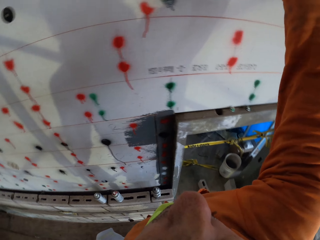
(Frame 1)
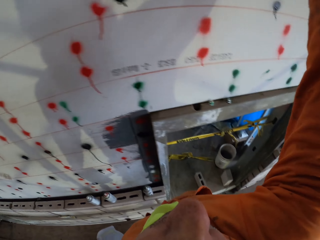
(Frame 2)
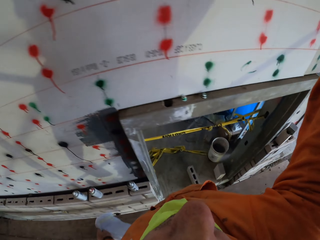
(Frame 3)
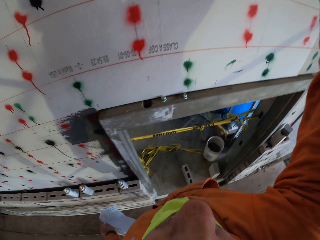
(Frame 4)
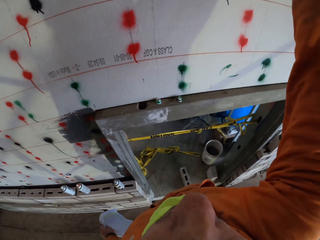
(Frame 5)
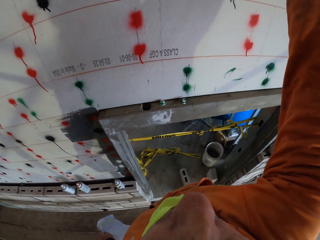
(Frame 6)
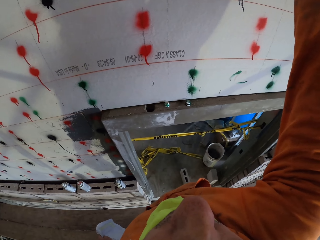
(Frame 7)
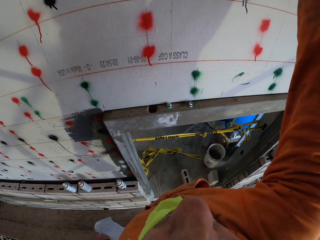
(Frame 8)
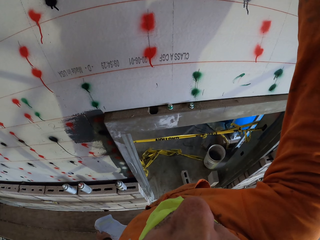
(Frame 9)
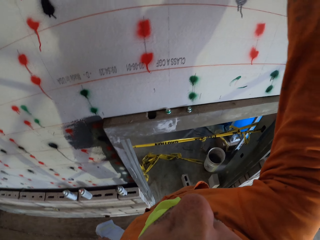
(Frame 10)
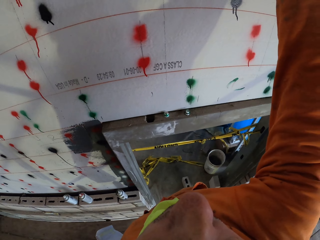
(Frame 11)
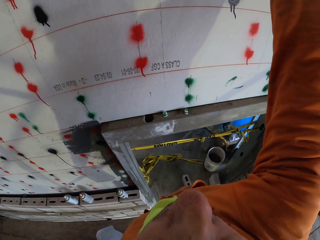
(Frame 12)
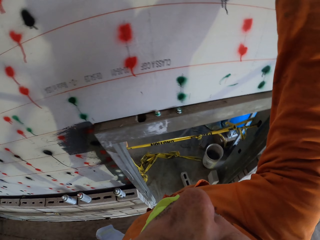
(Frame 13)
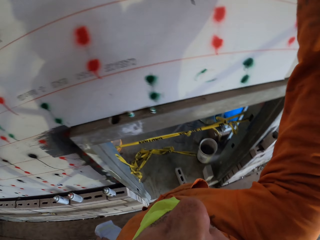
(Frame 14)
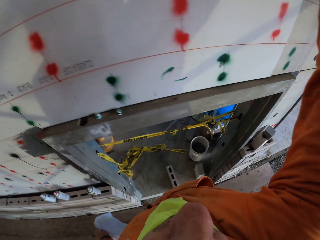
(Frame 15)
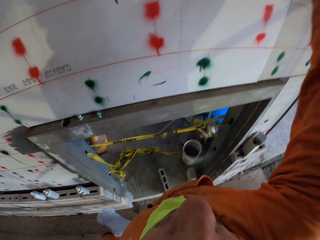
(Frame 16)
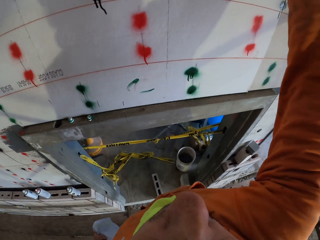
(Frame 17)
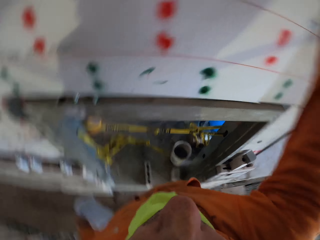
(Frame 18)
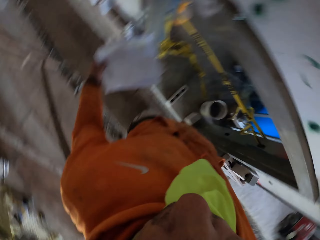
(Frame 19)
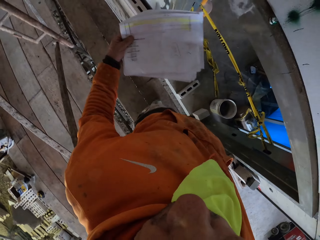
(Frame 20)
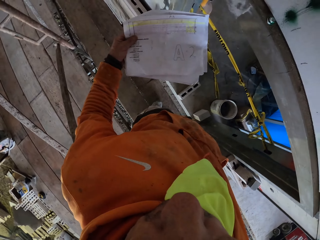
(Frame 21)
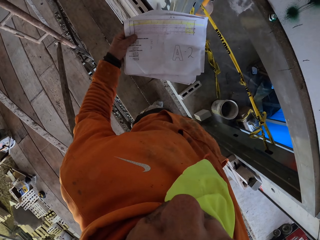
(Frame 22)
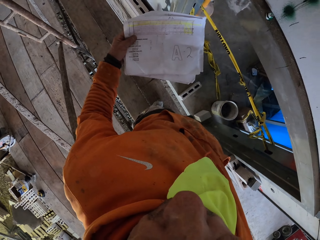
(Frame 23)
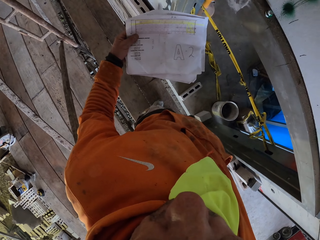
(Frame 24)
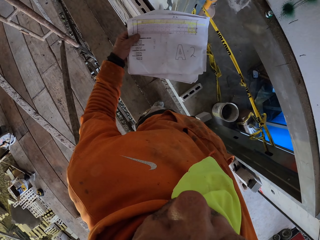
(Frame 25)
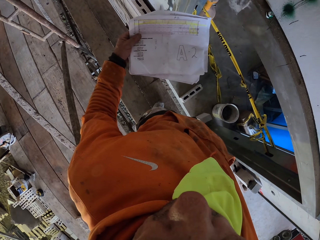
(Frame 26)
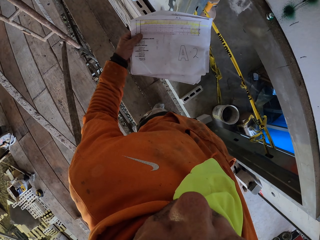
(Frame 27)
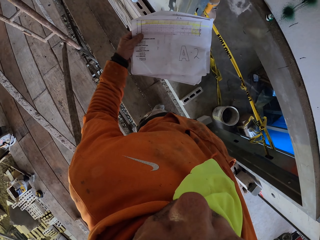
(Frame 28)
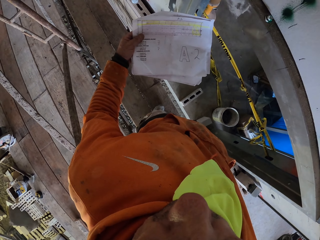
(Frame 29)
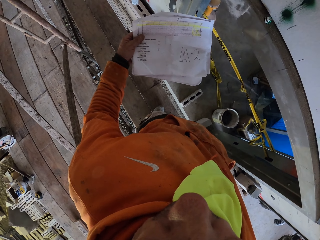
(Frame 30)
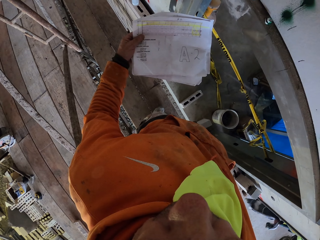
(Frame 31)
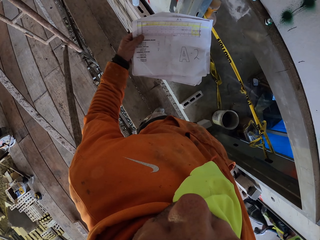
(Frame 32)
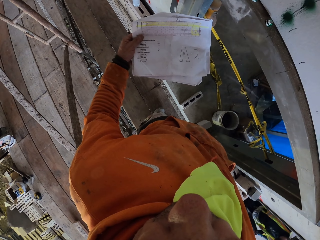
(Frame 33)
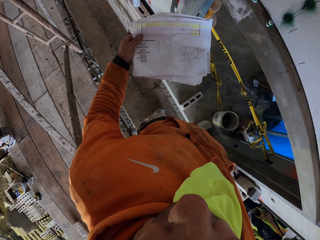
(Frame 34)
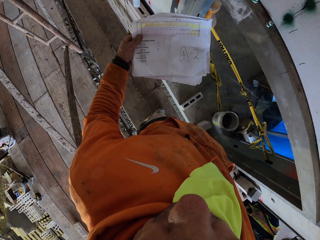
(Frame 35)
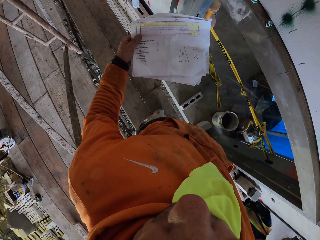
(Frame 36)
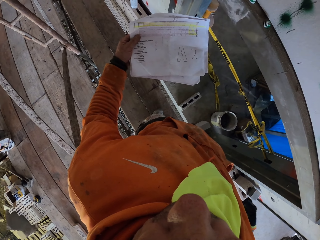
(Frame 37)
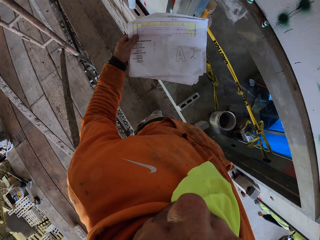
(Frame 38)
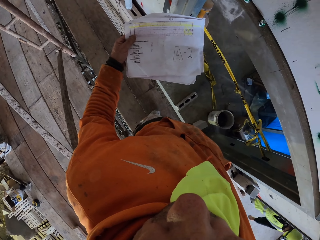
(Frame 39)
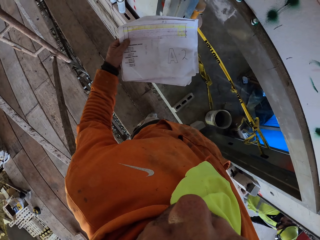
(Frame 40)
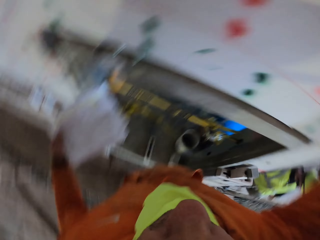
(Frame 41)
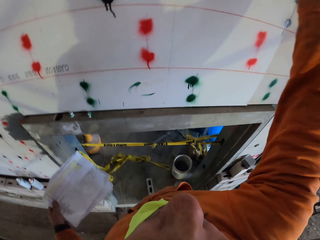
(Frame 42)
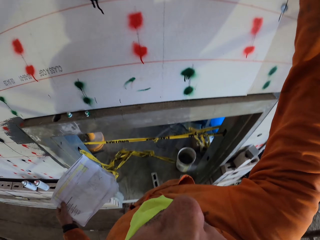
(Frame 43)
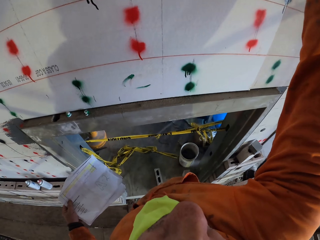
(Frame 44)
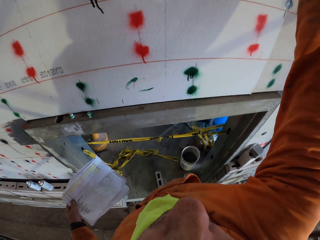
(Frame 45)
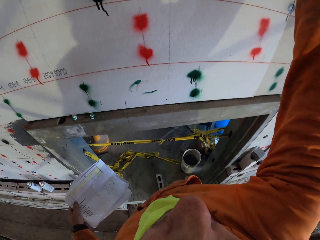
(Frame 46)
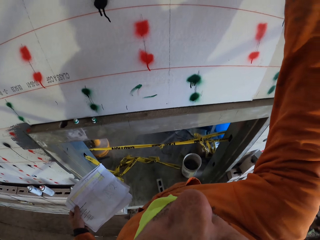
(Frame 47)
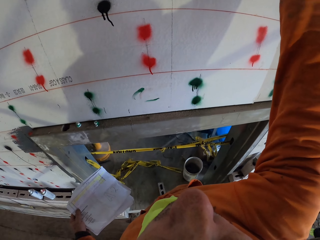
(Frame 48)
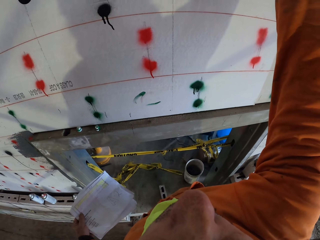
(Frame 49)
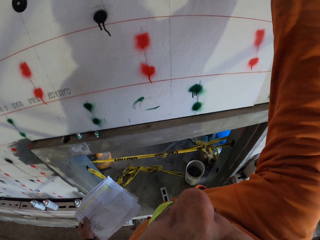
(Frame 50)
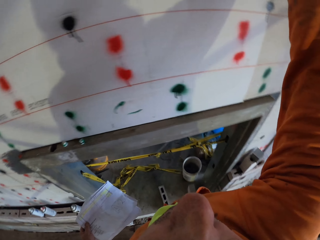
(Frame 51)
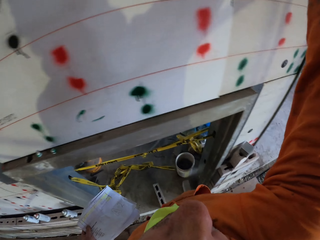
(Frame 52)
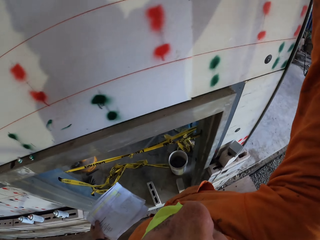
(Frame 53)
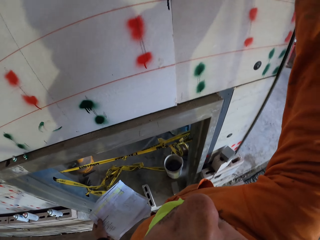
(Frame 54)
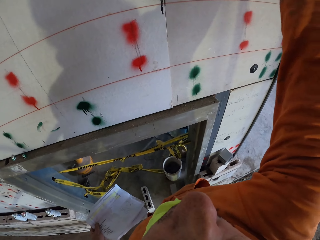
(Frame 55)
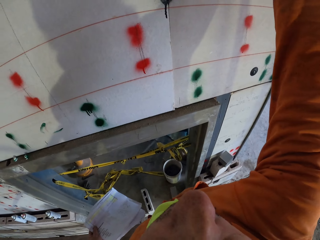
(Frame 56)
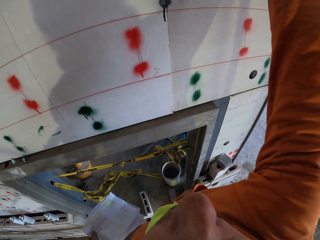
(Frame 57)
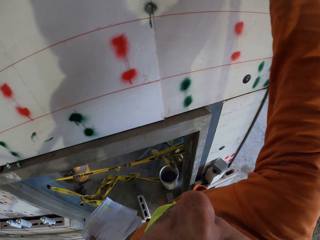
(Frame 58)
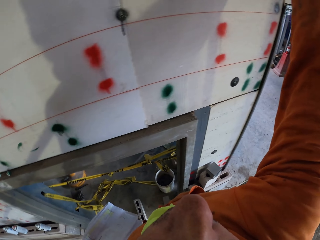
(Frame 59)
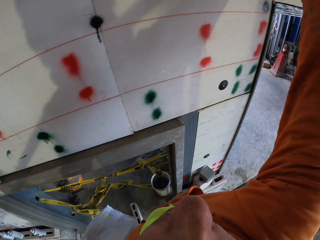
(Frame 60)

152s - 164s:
The camera wearer stares at the papers. A man and another man walk at the construction site. The camera wearer applies high gloss paint on the wall with the spray.

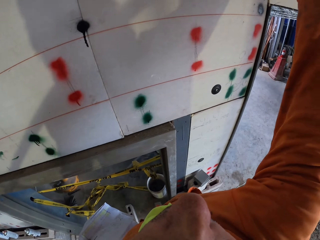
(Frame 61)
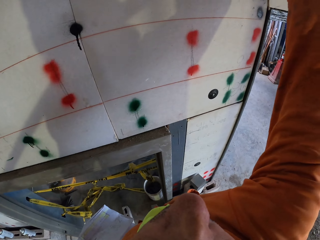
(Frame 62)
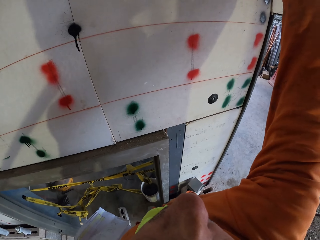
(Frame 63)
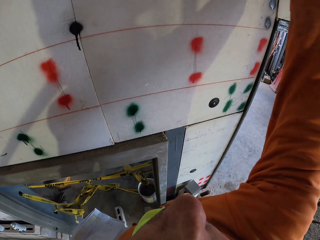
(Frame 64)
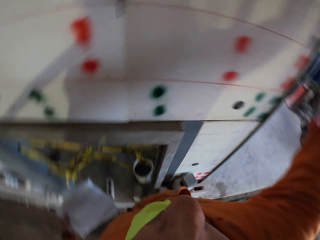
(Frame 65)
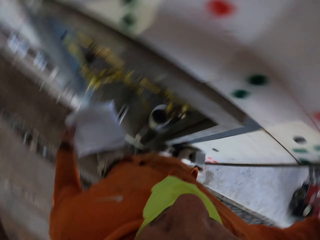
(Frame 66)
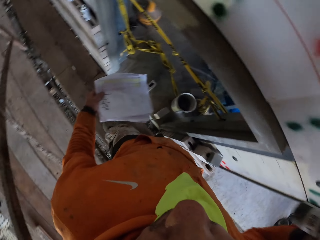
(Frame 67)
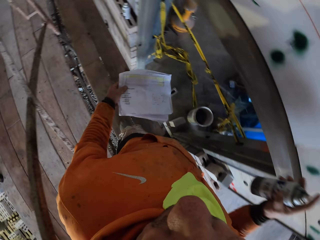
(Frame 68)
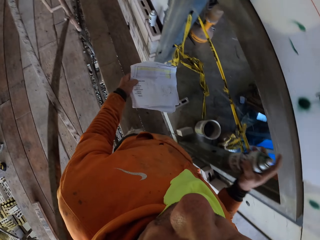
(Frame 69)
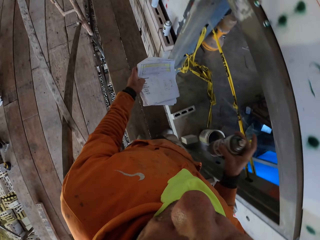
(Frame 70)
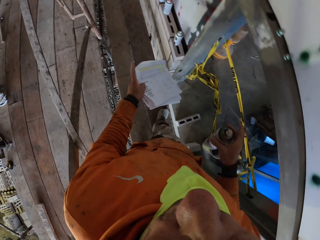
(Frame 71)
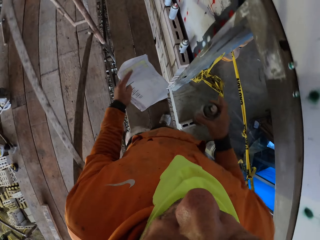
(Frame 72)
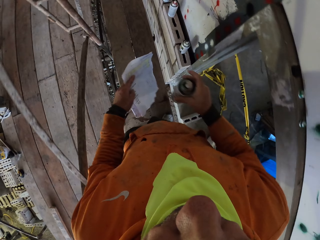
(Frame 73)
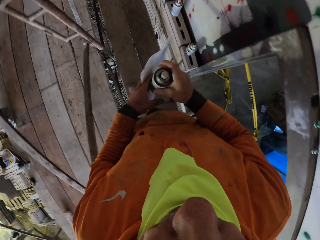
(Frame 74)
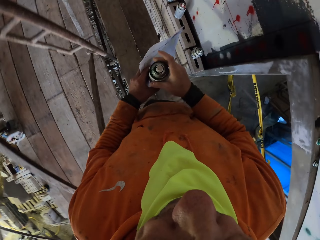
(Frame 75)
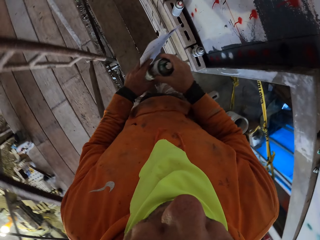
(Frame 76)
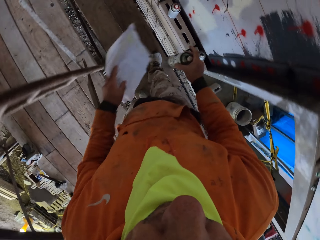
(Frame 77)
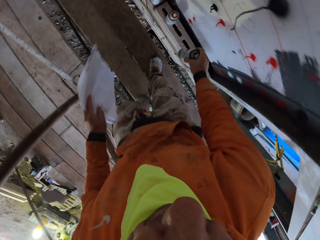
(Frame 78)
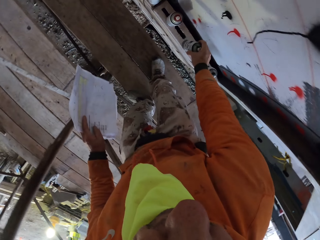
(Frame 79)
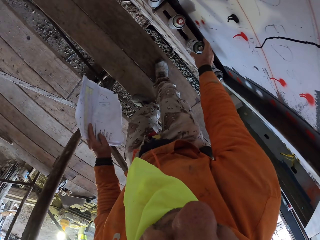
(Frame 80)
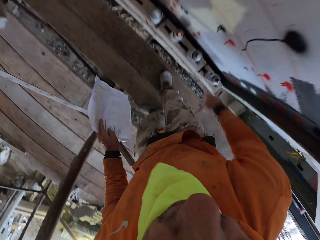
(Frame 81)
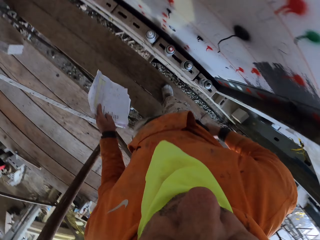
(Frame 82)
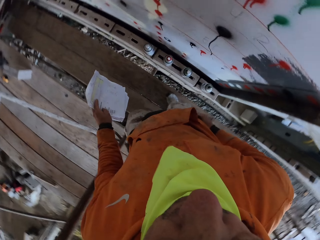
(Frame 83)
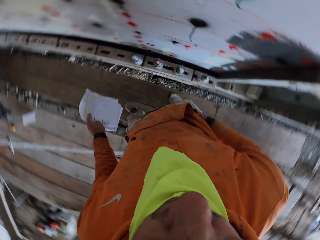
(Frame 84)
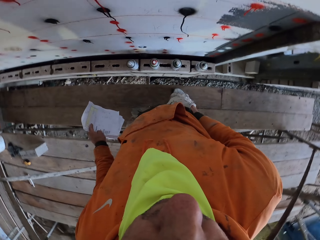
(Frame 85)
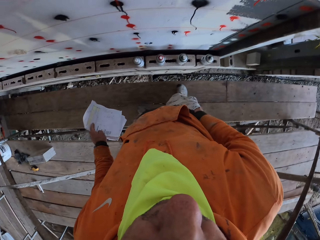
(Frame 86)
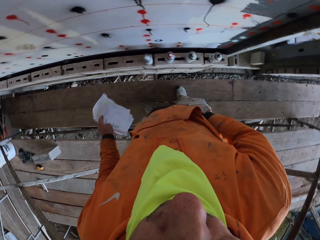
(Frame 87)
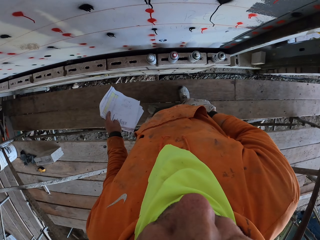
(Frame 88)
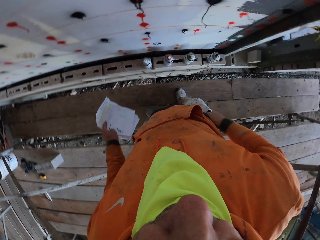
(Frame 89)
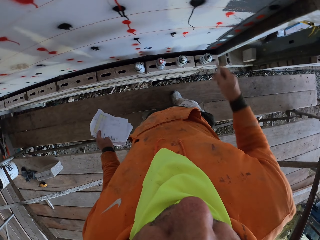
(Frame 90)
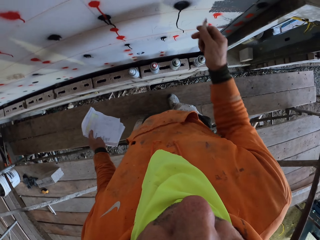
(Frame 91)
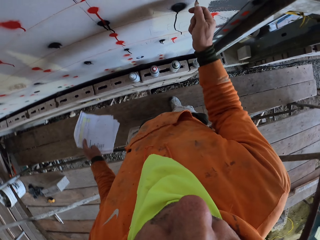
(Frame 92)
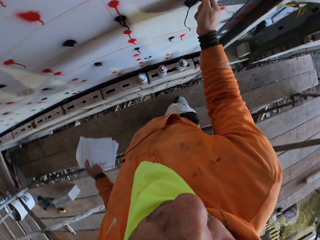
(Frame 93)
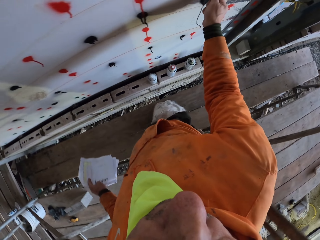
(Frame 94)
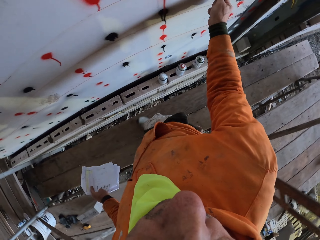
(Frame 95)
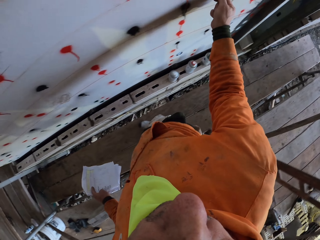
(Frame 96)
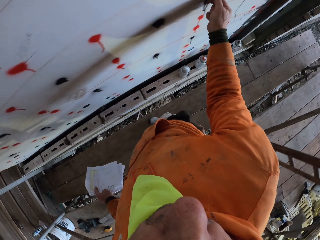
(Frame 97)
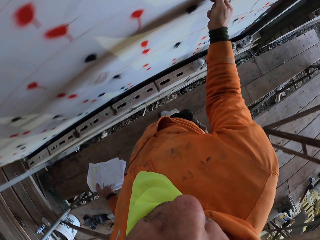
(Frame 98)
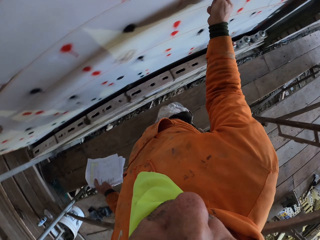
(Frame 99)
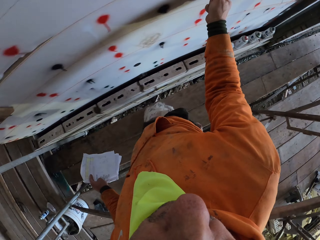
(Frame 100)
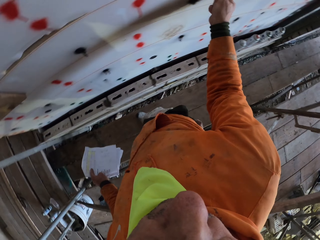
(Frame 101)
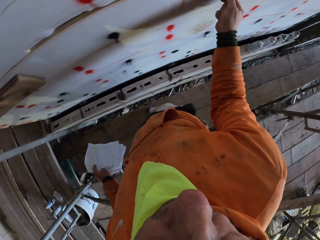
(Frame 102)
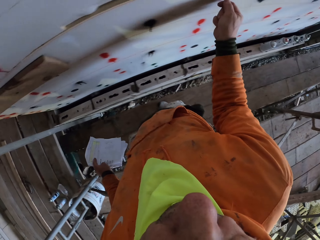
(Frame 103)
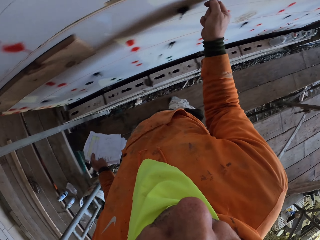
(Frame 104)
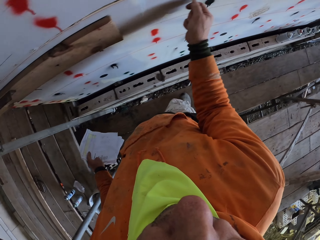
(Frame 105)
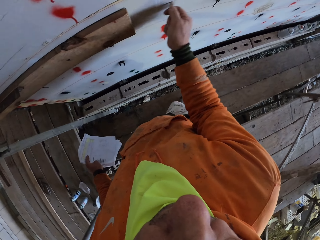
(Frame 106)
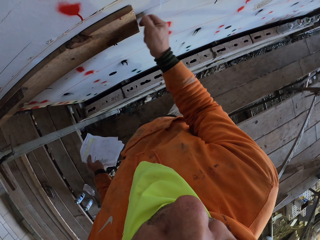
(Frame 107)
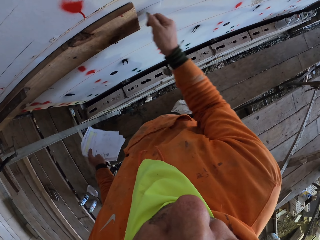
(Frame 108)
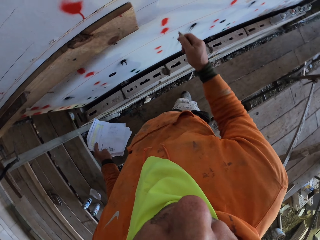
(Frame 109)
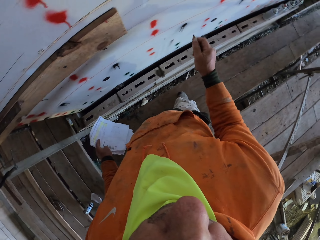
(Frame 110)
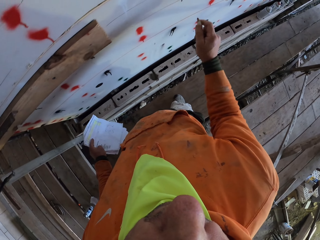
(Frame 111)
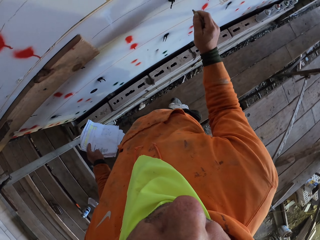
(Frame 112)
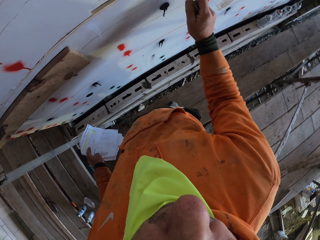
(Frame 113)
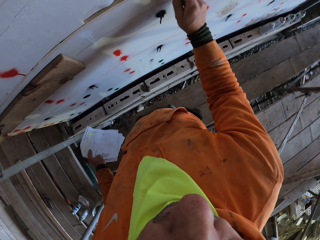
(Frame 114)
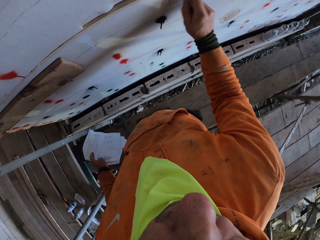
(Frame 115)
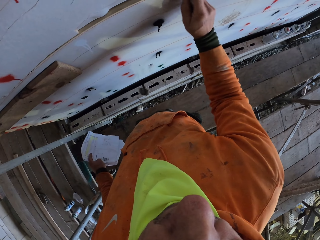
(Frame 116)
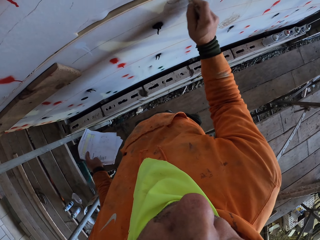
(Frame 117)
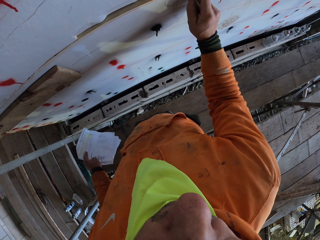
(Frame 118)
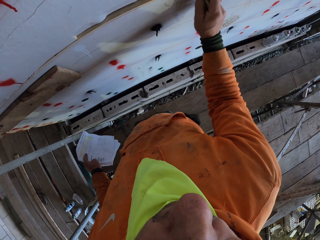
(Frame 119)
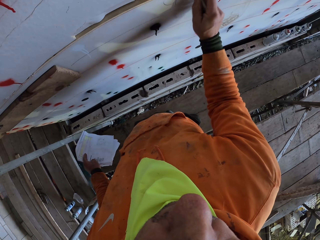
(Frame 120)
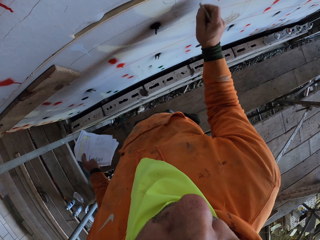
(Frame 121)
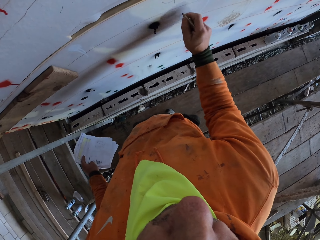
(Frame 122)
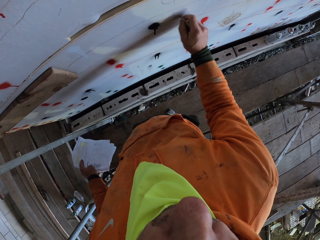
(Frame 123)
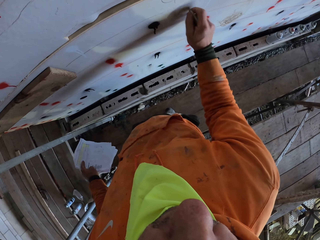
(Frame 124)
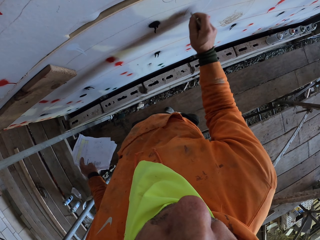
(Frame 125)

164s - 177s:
The camera wearer puts the spray on the floor. They stare at the papers, walk on the scaffolding, touch the bottle with the left hand and place the bottle on the hollow block. They remove a pen or pencil from the pocket. They mark the wall with the pen. They write on the wall.
